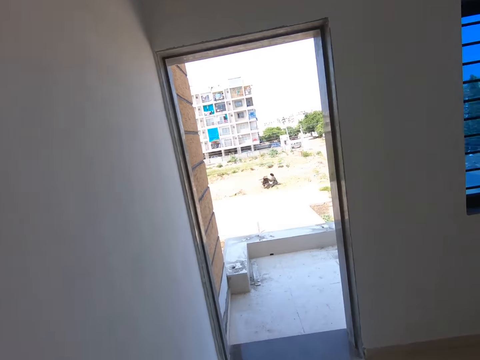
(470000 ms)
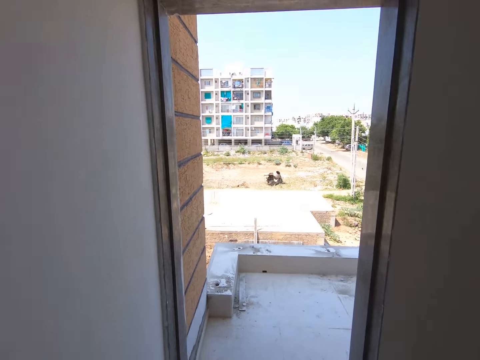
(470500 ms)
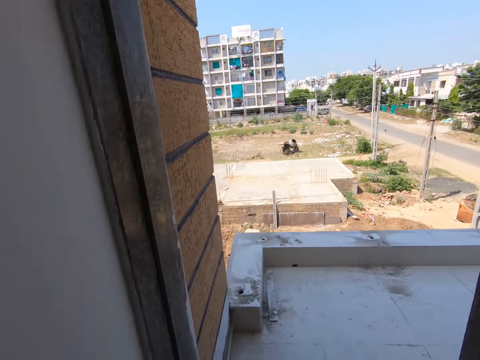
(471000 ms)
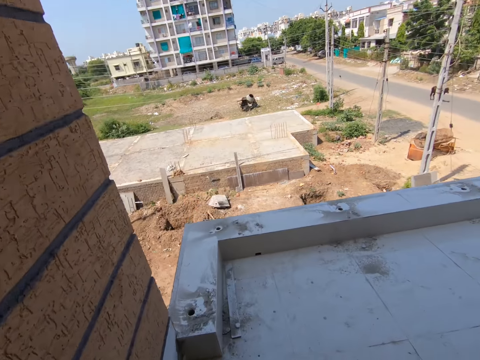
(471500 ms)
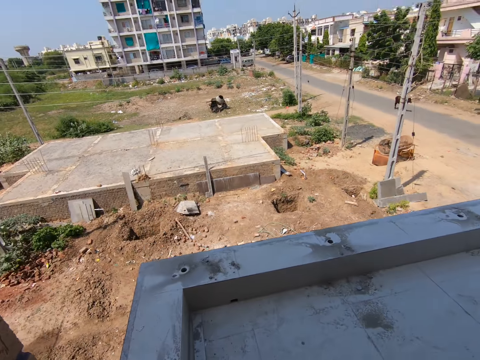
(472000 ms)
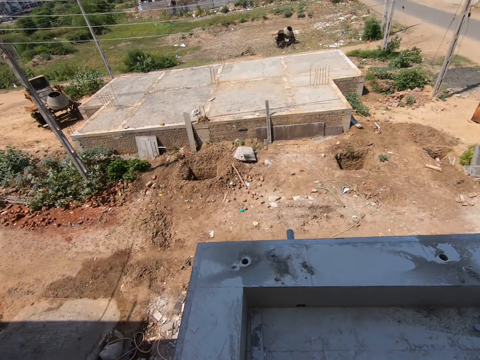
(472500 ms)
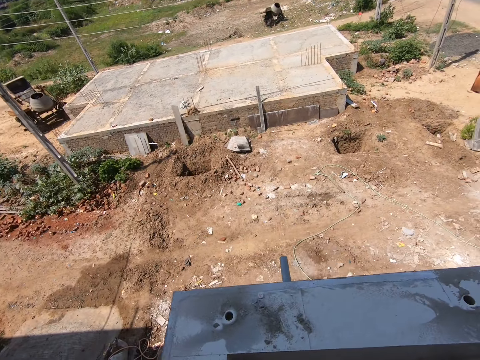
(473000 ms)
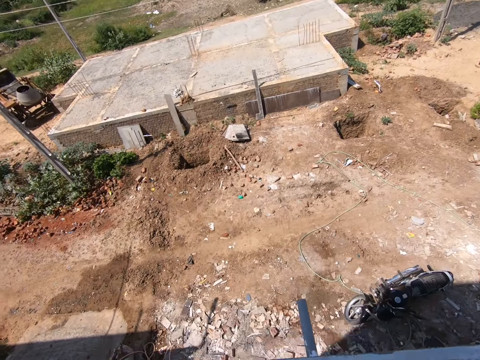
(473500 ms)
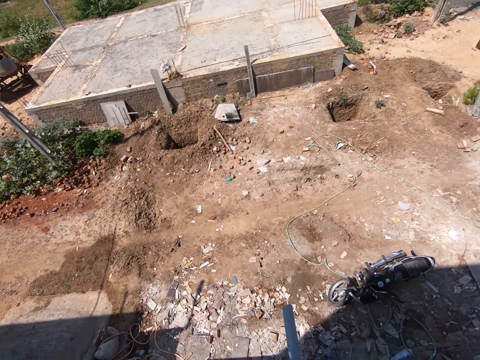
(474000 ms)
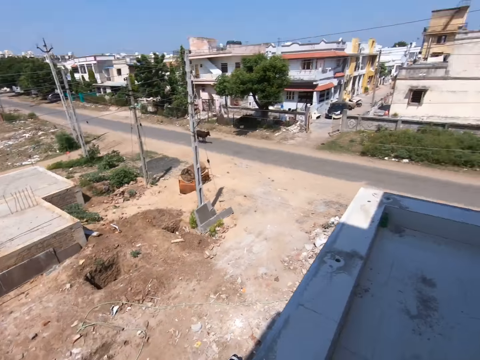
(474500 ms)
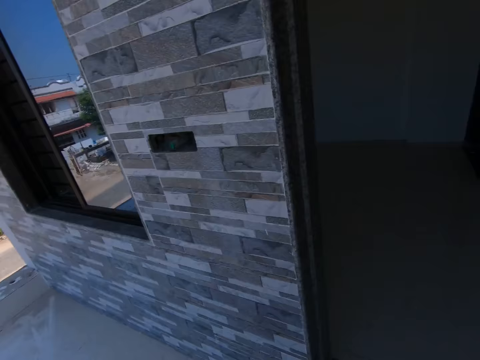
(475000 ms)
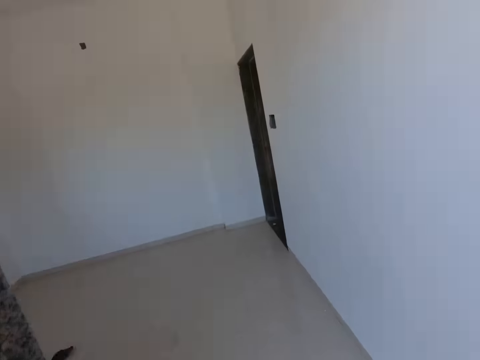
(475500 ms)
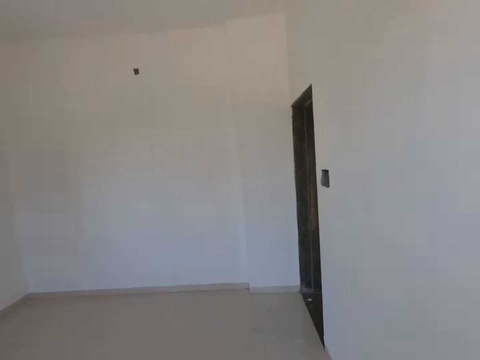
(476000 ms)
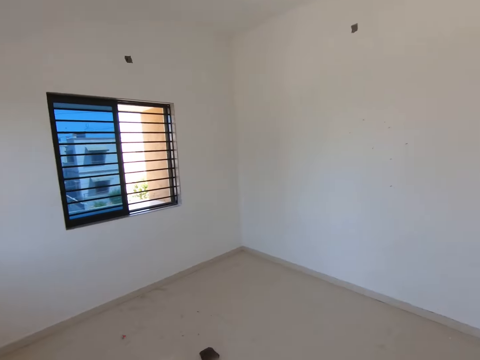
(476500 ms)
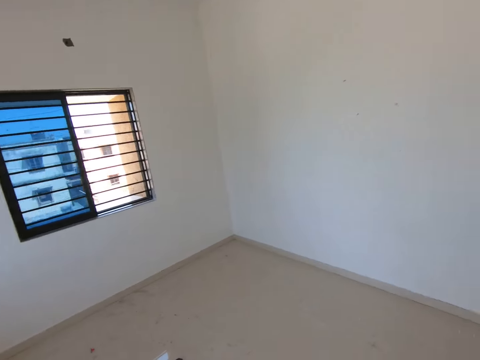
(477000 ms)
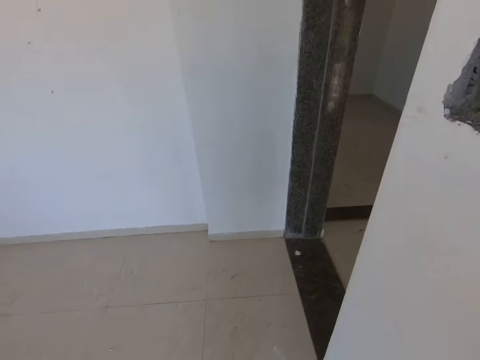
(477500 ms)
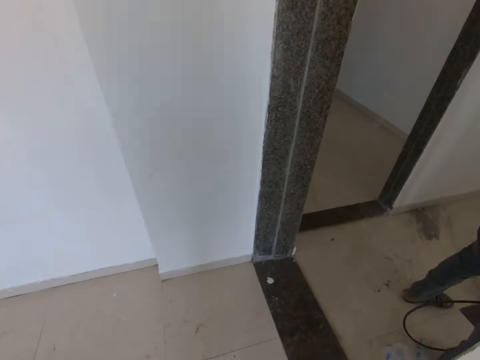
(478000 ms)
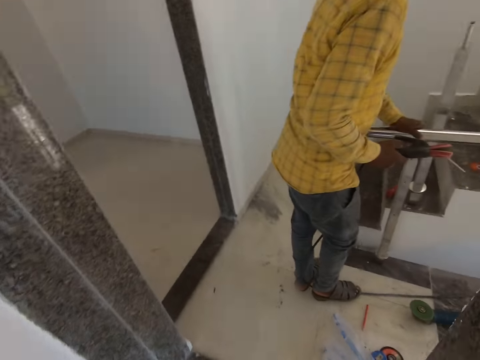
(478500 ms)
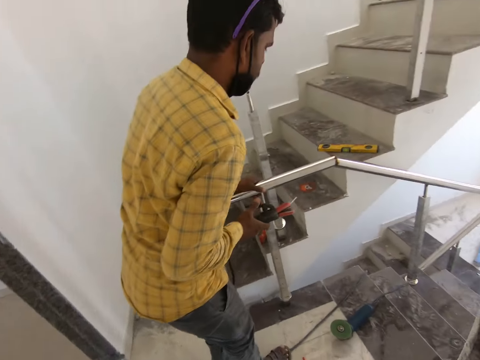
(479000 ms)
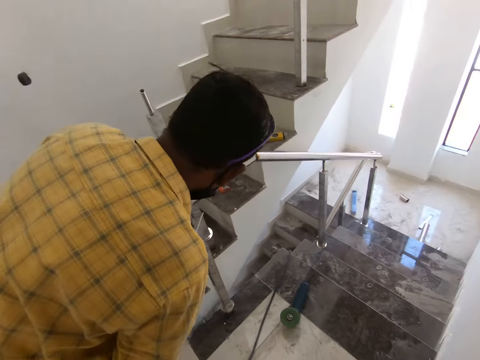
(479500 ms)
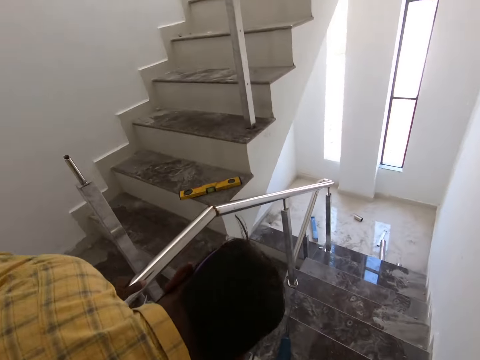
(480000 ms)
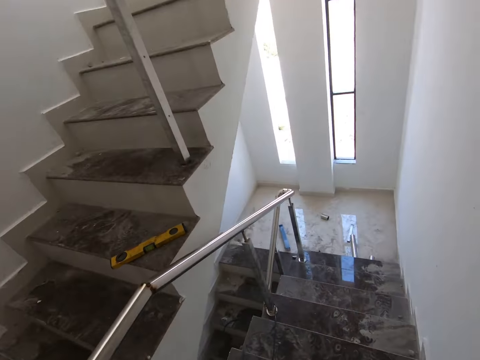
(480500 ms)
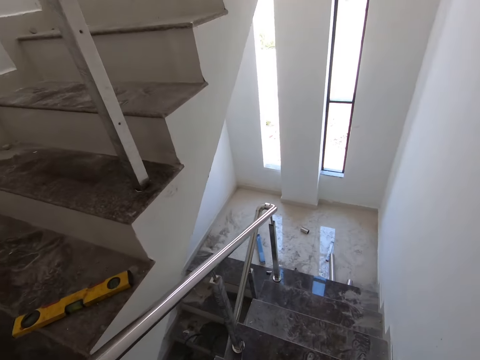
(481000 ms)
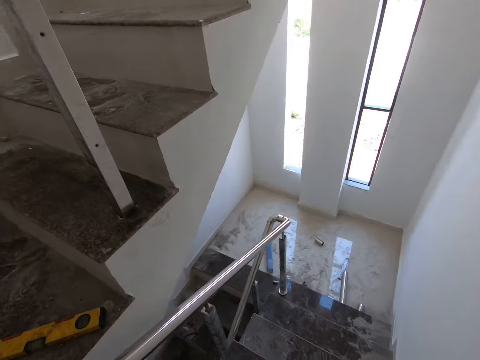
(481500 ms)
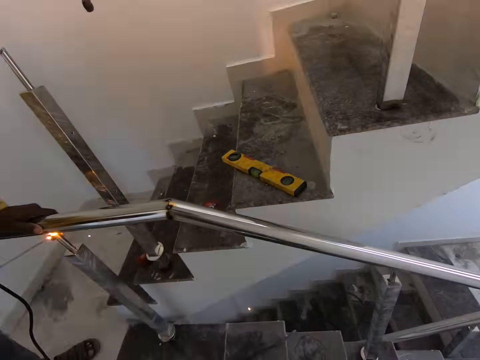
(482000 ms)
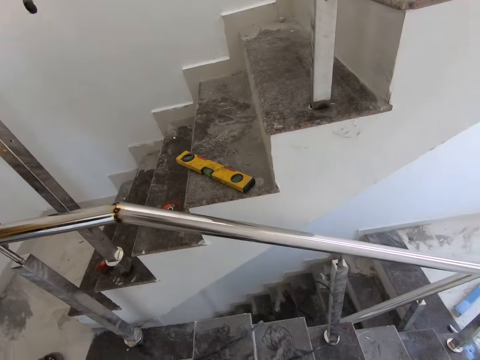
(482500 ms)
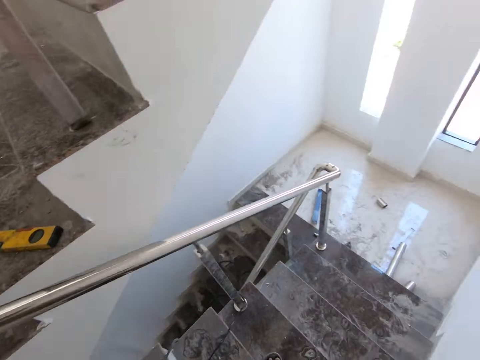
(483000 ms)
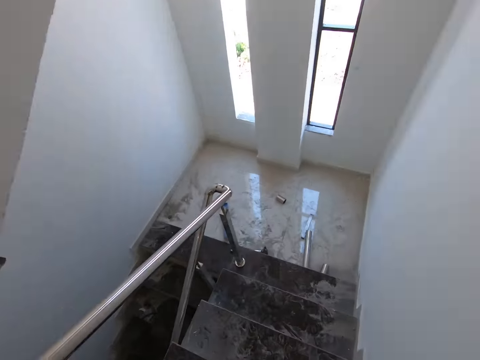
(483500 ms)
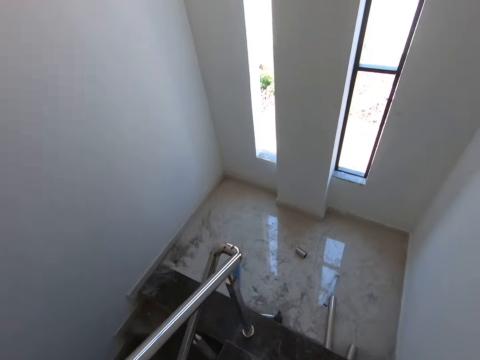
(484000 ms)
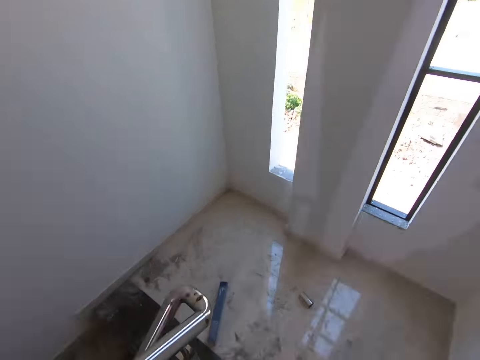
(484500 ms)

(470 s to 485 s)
A person walks in the room. The camera wearer walks to the balcony. They spit out. They walk back across the room. They walk down the stairs.

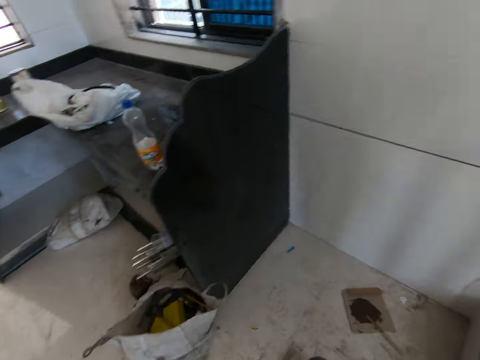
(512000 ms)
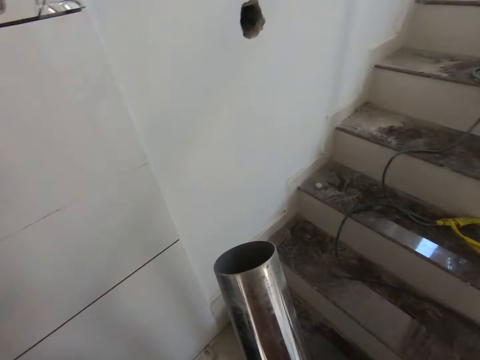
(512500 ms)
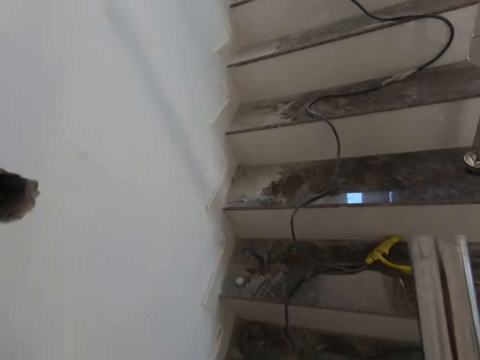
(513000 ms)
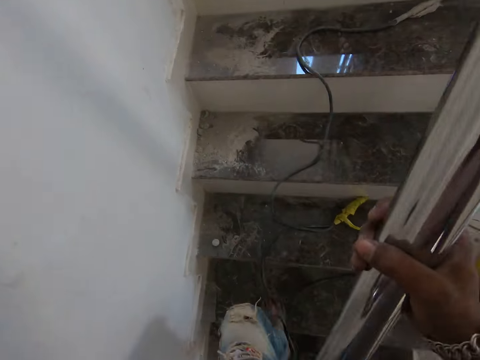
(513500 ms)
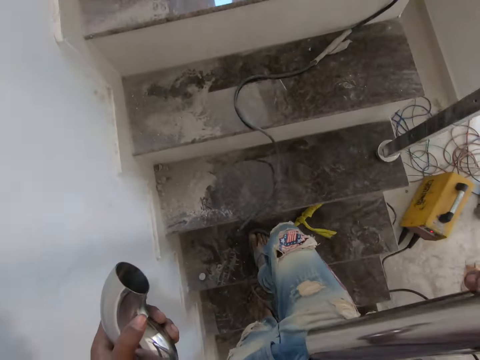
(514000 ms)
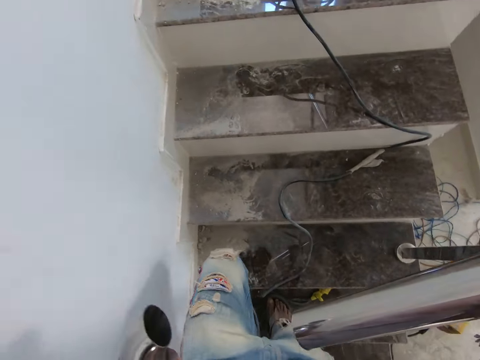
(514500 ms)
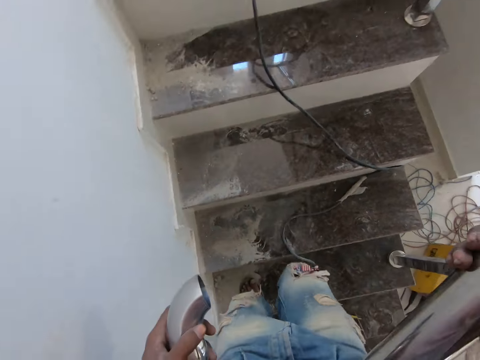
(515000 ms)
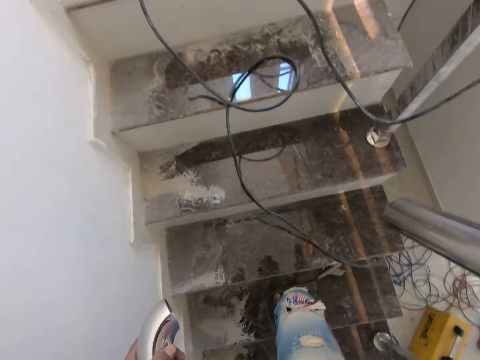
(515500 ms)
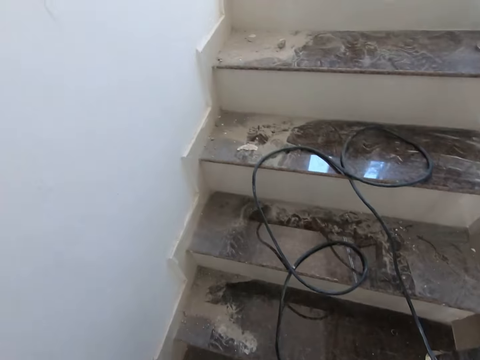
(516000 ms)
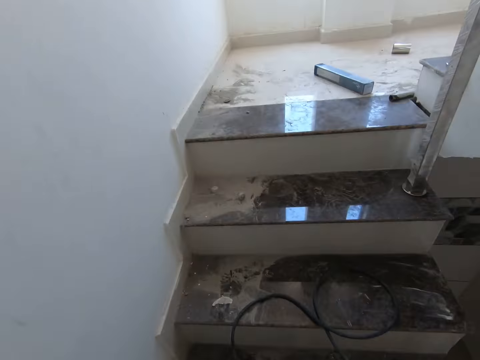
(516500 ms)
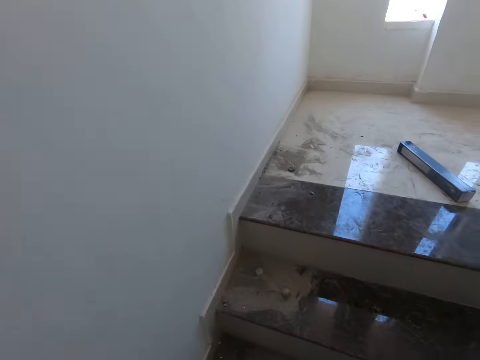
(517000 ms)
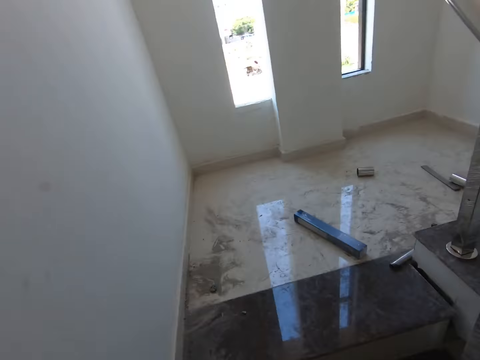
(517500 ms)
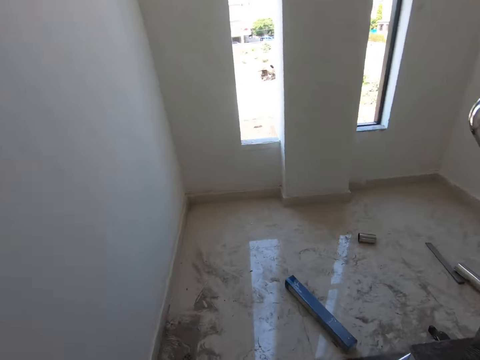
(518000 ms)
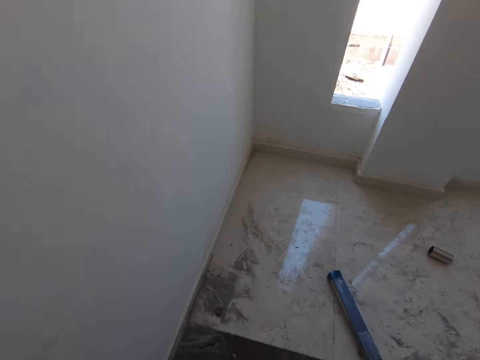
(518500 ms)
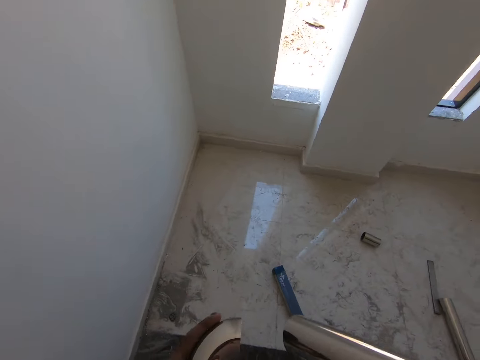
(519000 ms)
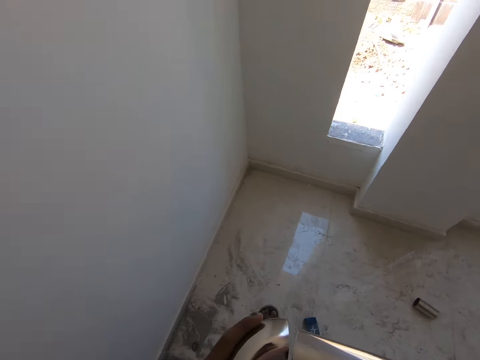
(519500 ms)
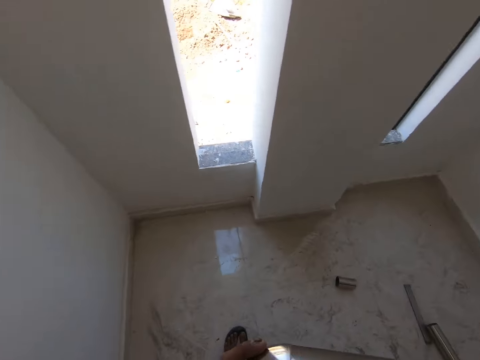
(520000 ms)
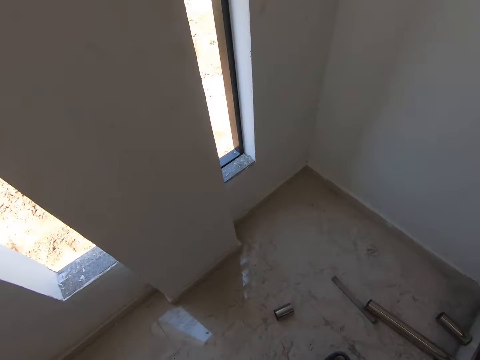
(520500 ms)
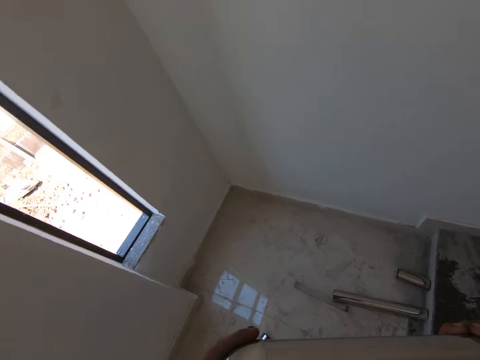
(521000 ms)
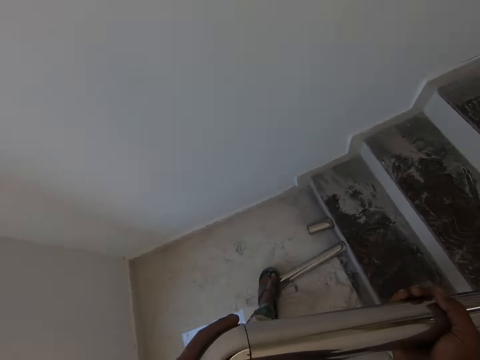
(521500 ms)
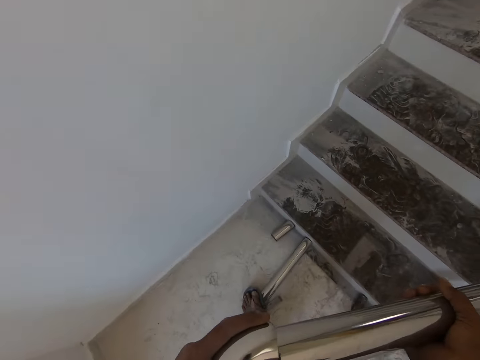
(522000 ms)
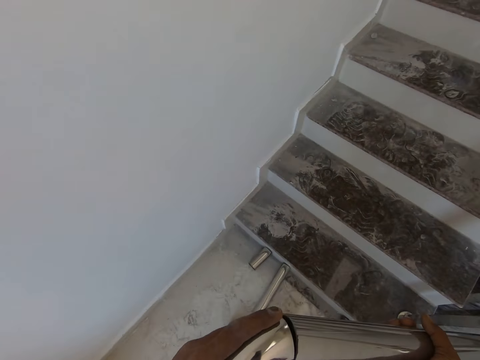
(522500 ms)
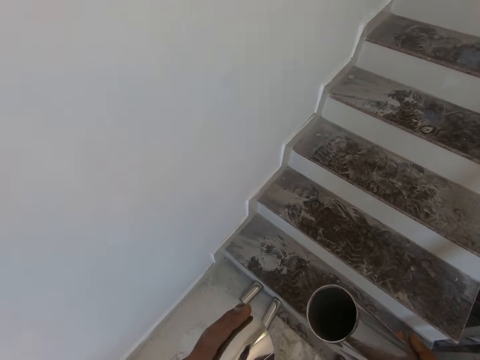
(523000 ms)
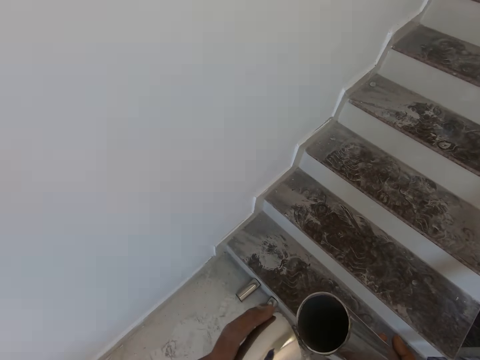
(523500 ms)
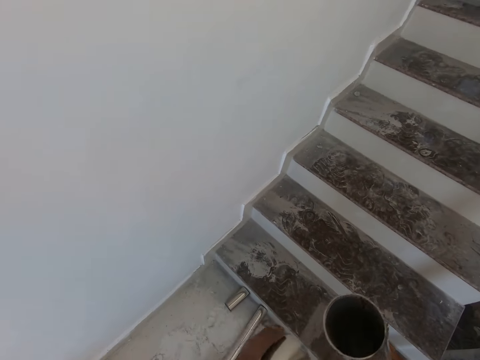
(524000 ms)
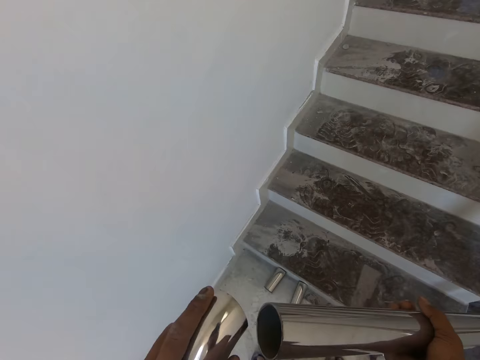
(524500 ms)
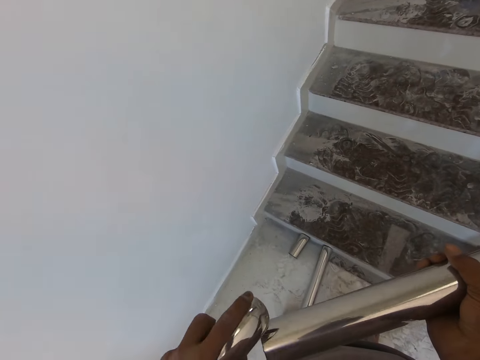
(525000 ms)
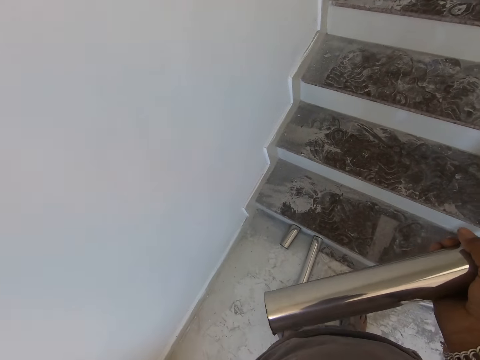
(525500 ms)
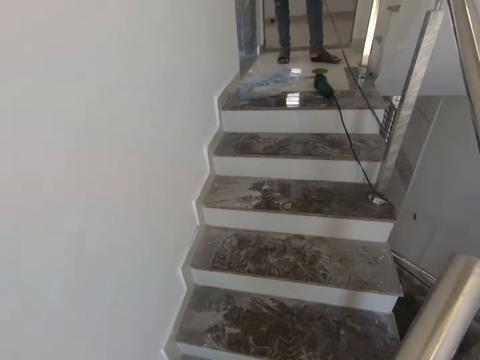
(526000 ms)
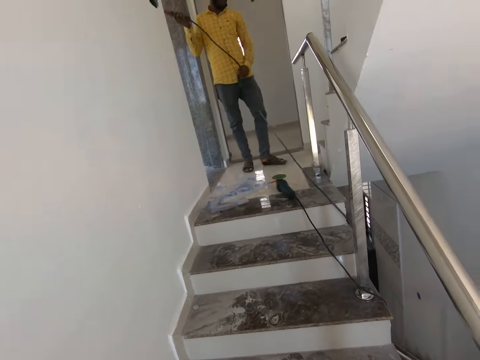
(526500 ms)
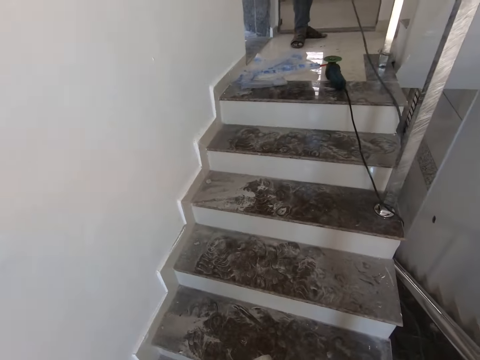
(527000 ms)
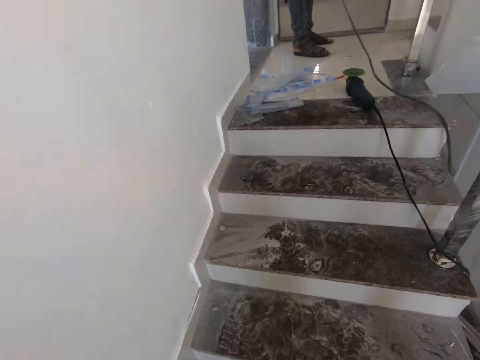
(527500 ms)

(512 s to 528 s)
The camera wearer walks up the stairs. They fit a metal cap.
